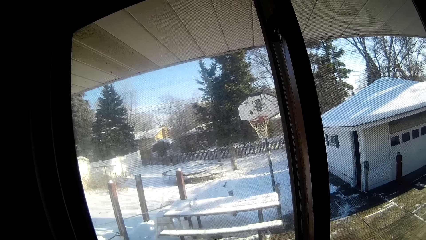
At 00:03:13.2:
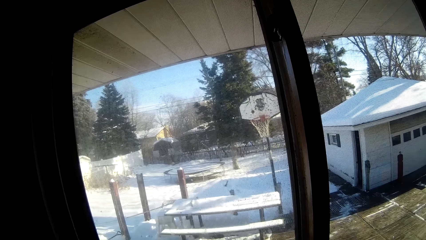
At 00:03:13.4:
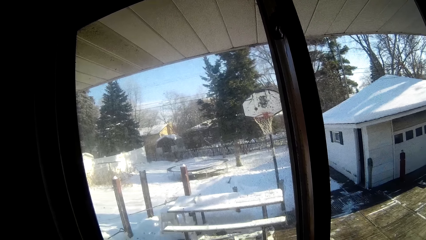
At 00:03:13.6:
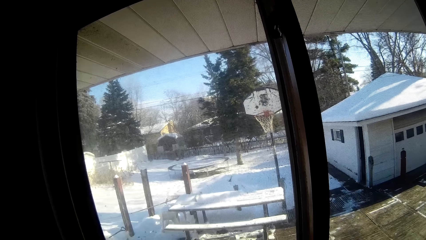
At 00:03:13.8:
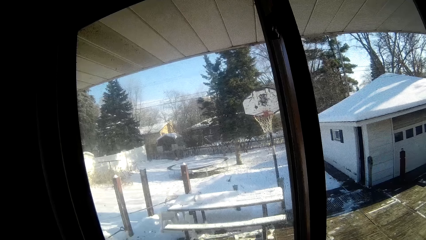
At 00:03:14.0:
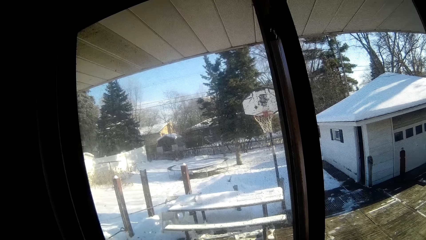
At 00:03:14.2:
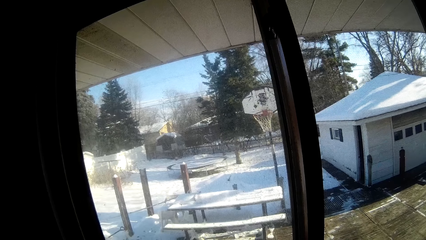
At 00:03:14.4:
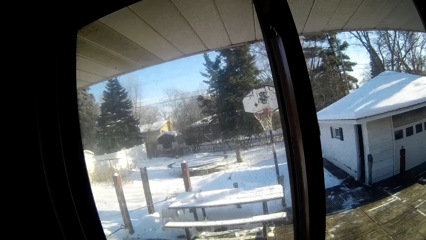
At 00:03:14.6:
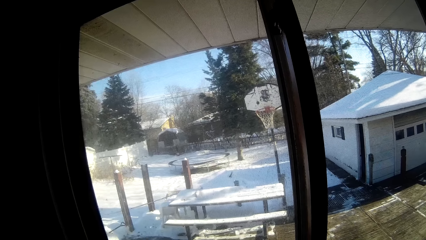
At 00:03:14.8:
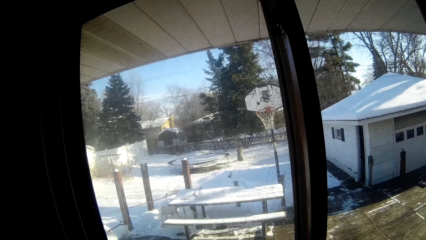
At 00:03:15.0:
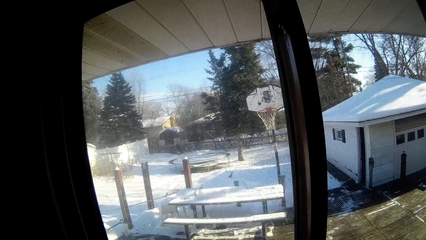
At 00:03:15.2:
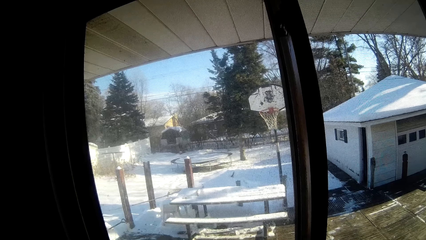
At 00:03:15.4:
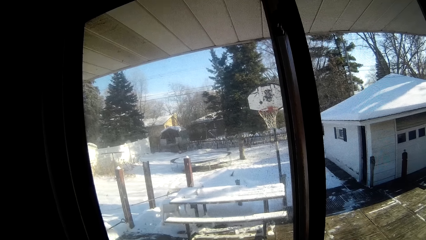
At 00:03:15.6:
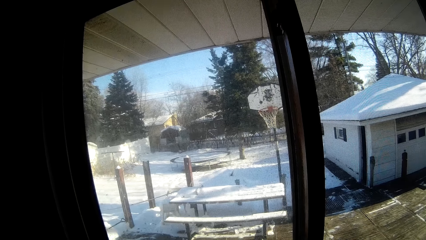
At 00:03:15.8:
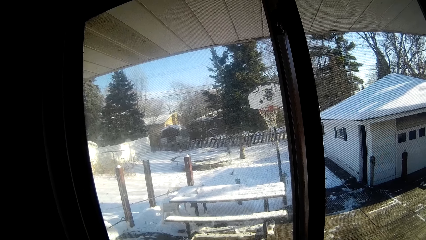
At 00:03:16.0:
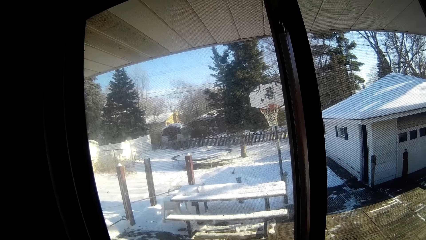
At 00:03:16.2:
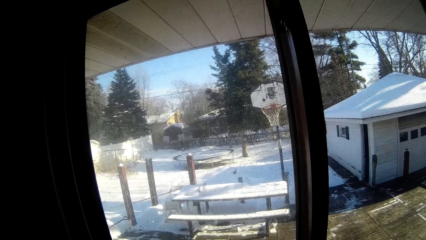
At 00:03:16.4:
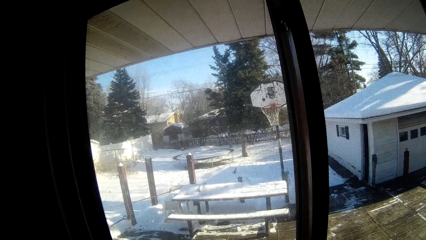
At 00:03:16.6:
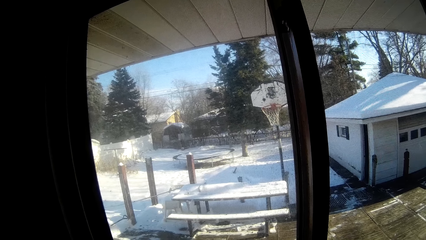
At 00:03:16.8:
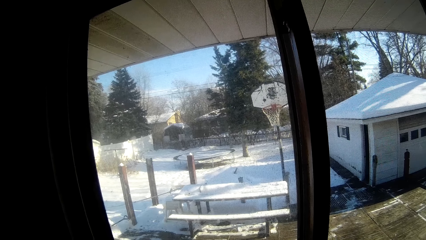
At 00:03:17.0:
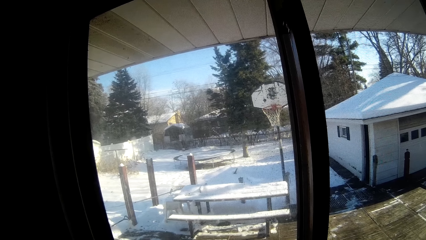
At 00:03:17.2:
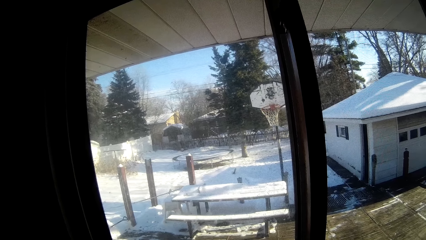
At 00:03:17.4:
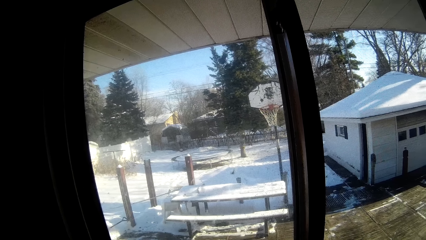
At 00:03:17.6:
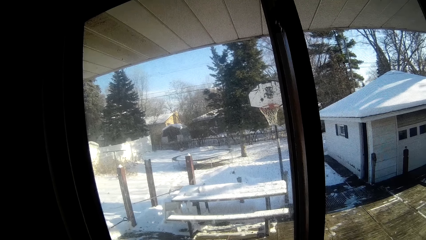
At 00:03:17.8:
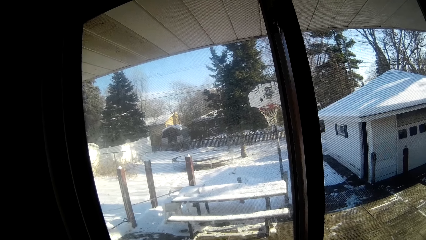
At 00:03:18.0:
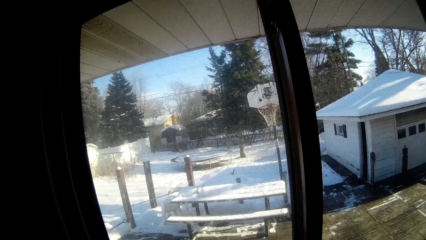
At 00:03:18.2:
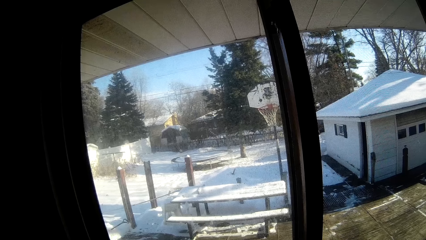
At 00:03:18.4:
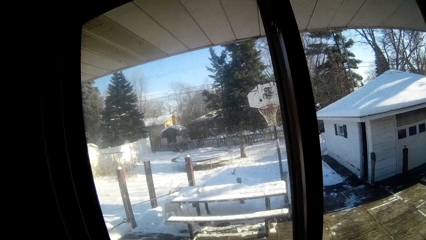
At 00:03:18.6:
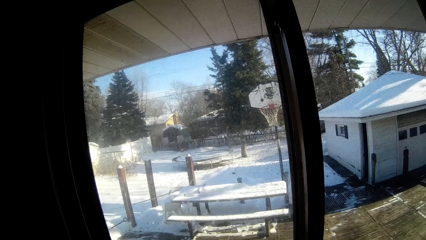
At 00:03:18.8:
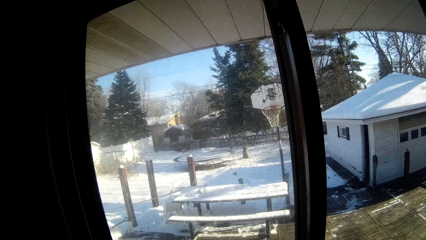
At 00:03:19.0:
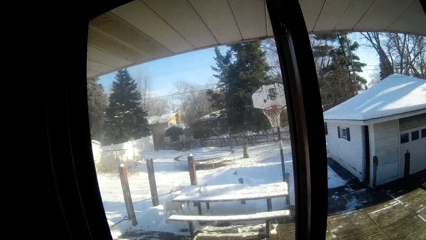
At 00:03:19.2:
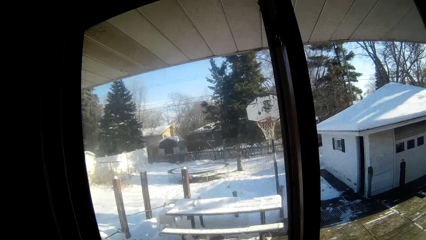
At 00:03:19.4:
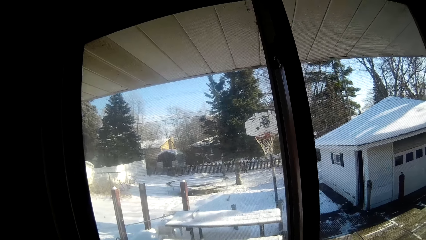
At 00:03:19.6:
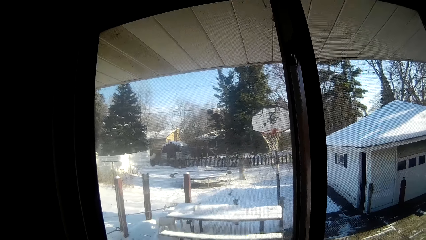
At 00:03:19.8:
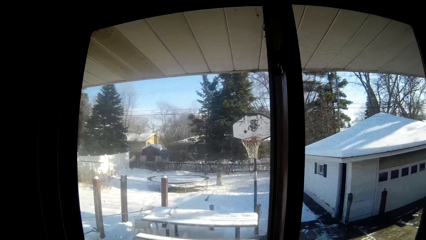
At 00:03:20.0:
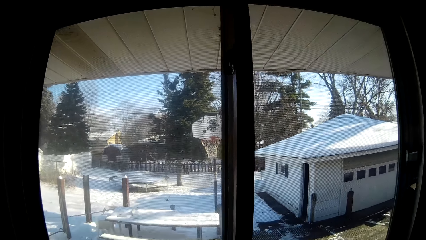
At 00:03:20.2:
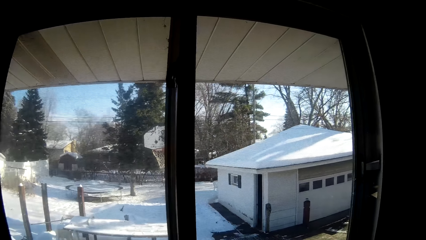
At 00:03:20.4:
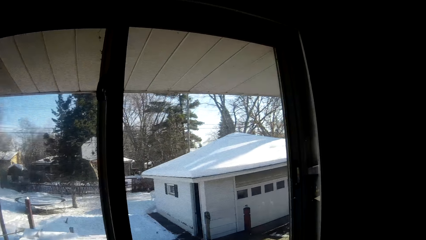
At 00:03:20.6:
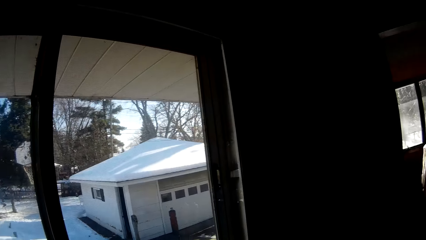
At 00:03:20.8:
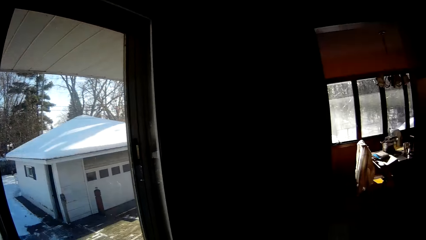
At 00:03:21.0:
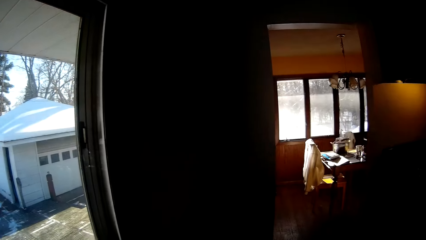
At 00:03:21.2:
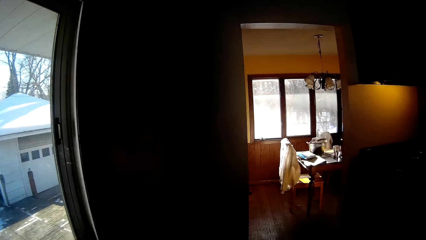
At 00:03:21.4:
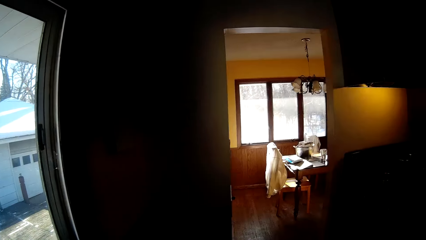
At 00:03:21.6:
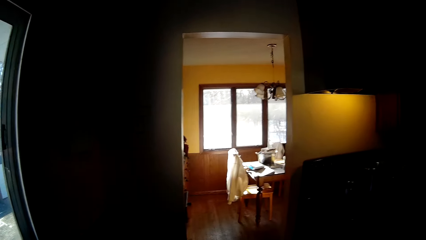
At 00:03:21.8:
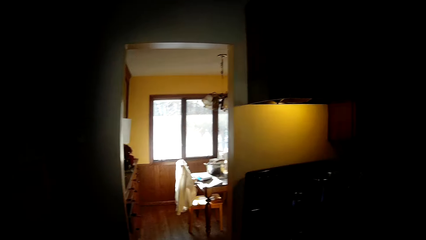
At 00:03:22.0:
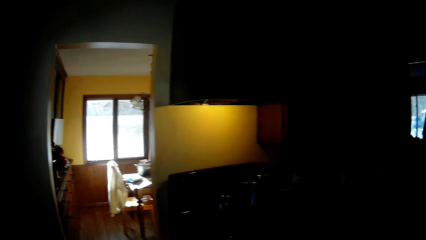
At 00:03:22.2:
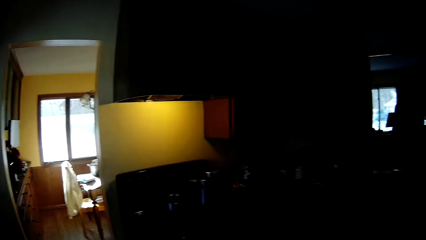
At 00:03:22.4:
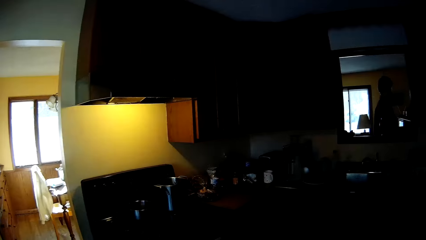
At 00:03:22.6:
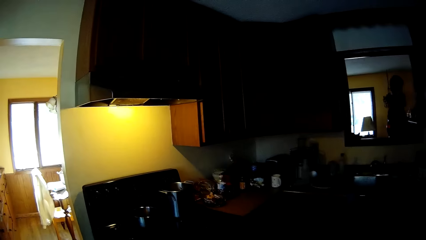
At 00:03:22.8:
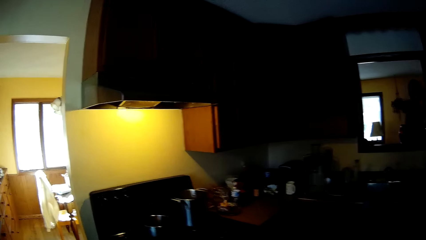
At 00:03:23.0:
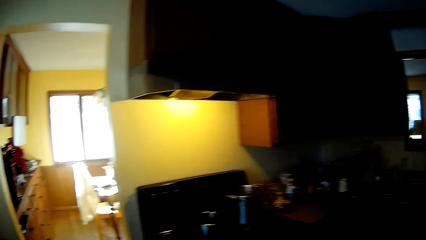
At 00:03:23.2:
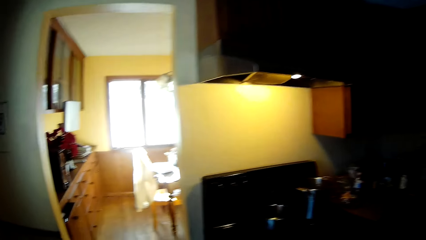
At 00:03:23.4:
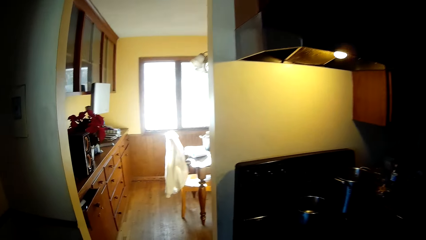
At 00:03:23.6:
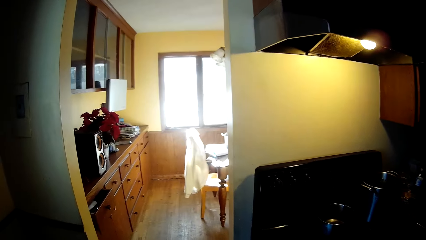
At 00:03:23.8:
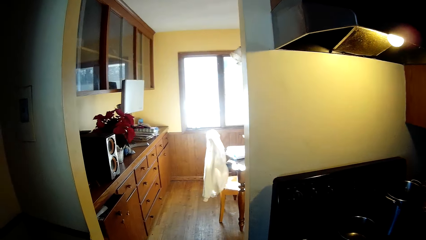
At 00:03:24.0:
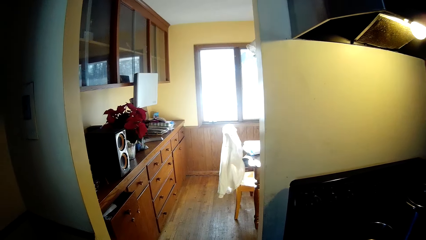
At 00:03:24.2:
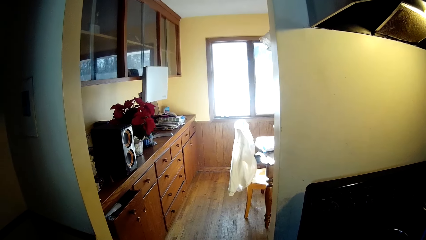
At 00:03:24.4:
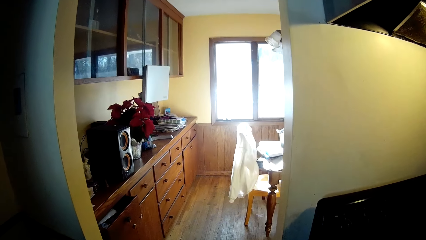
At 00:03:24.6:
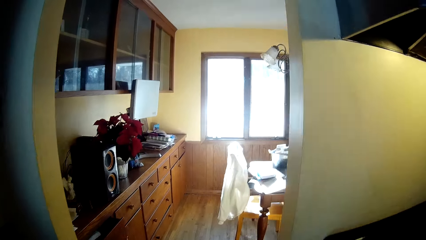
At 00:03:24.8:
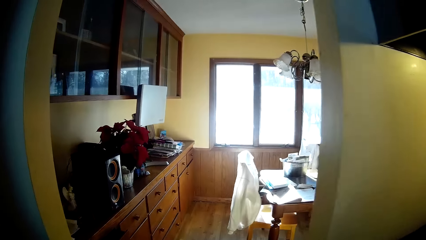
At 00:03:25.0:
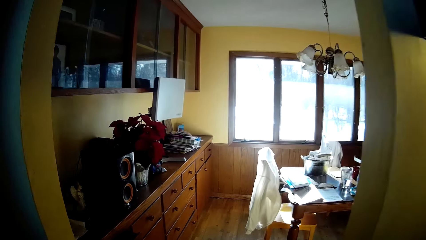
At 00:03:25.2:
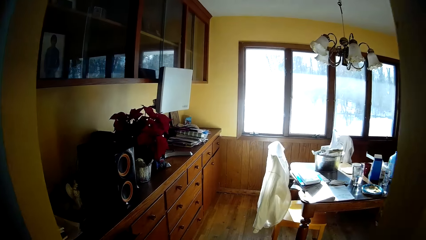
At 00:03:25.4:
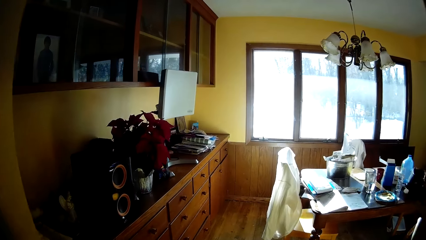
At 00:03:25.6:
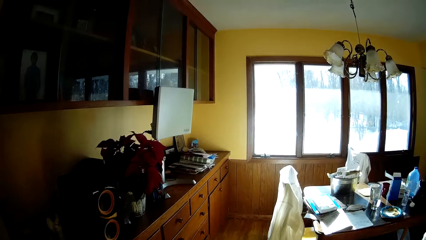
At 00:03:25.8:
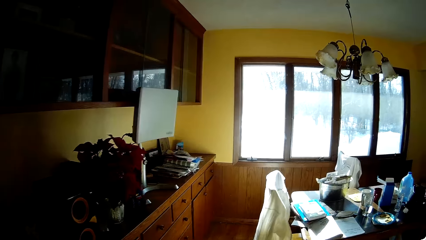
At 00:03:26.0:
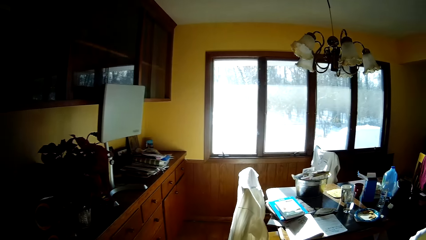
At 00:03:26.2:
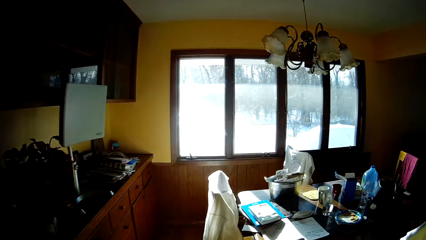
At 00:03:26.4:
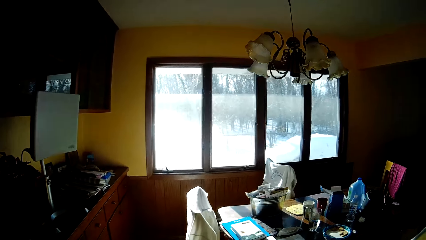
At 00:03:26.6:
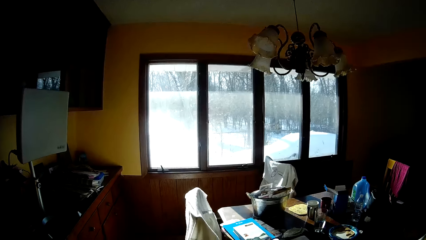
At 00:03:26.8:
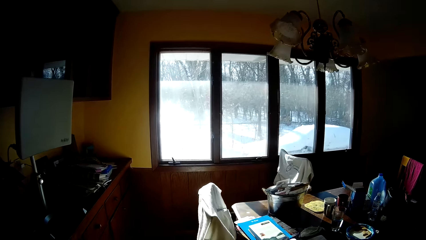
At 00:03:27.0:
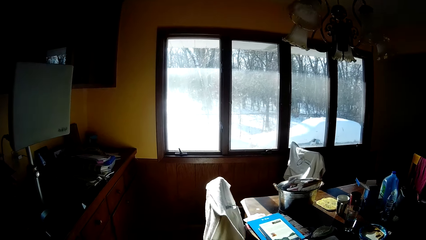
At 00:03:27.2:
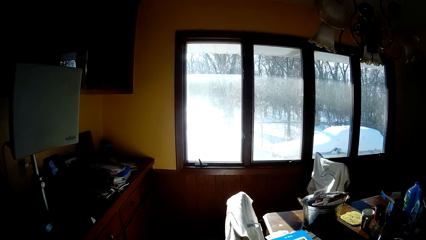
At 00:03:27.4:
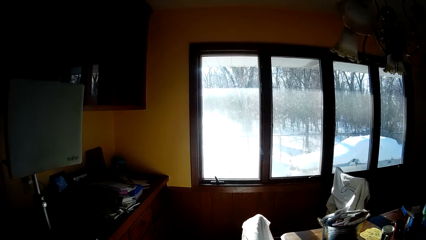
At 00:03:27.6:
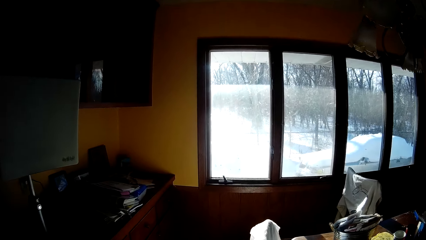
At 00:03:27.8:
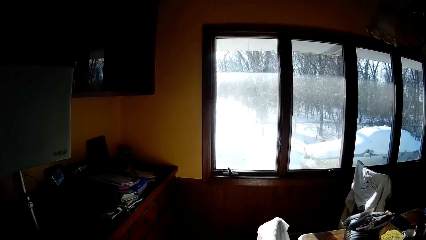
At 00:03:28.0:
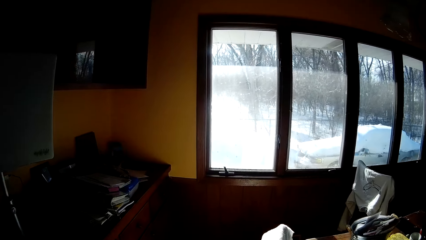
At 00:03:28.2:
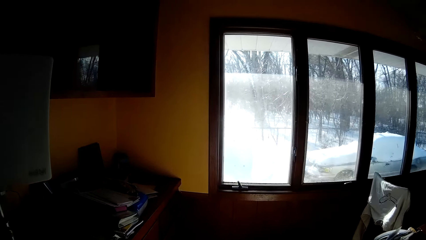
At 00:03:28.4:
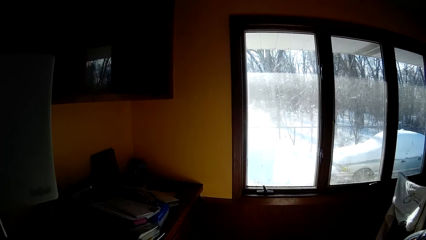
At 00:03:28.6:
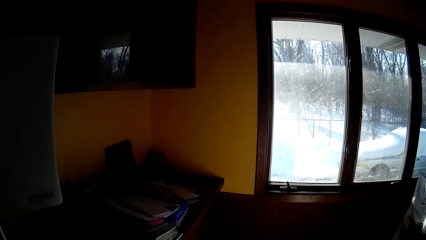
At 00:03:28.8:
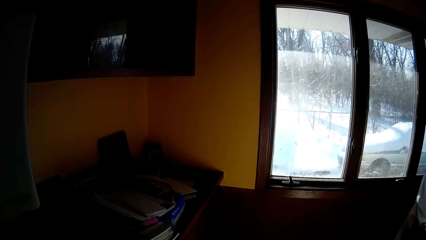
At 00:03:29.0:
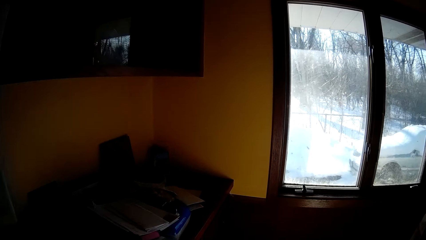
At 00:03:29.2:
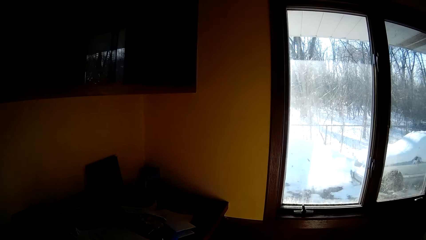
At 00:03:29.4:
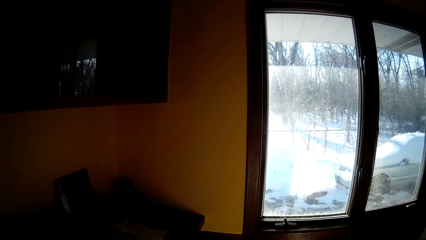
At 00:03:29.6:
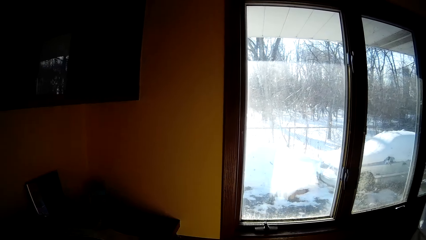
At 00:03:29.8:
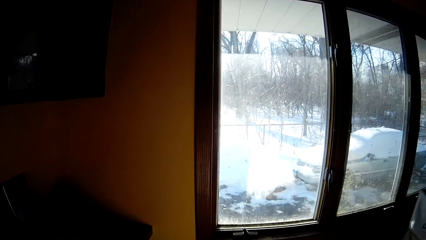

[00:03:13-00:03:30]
The camera wearer looks through the window. They walk back. They walk around the house.
